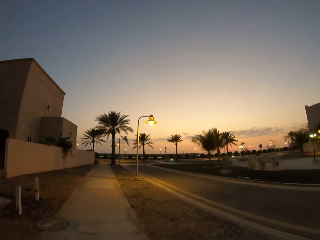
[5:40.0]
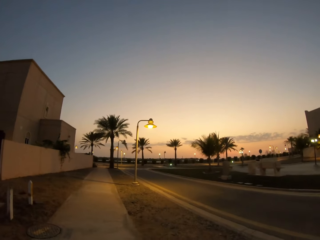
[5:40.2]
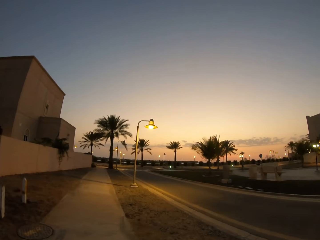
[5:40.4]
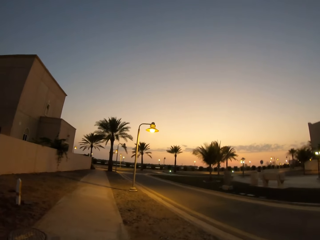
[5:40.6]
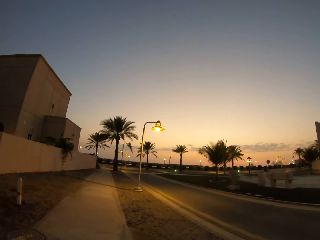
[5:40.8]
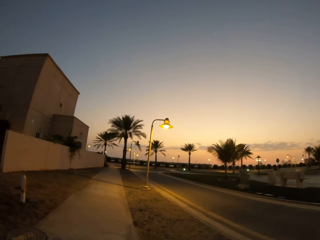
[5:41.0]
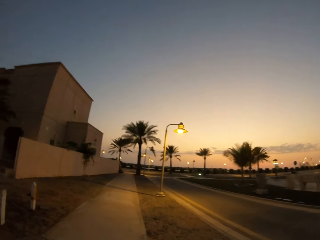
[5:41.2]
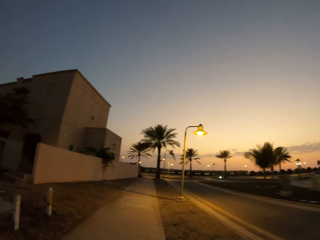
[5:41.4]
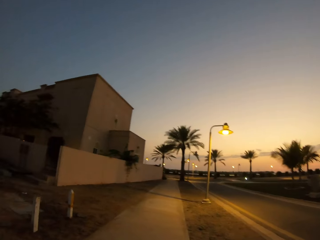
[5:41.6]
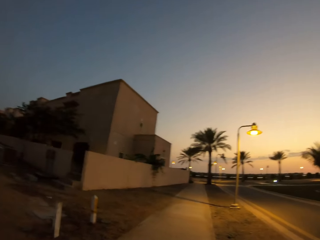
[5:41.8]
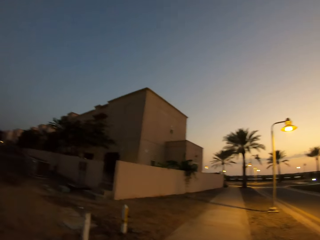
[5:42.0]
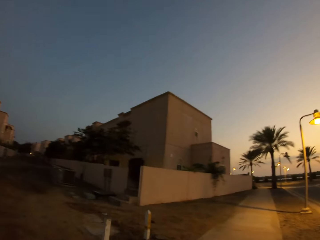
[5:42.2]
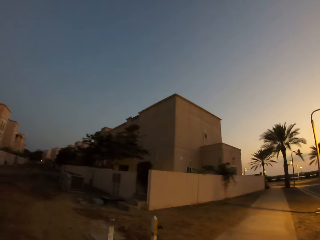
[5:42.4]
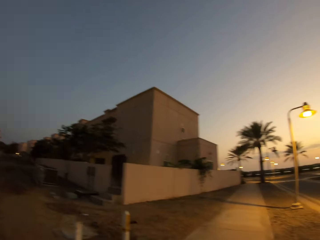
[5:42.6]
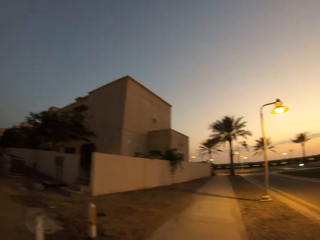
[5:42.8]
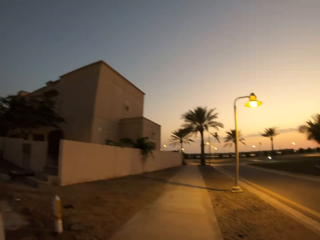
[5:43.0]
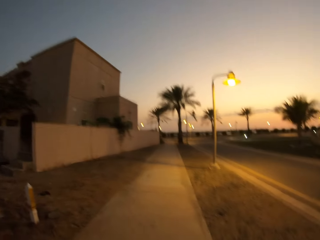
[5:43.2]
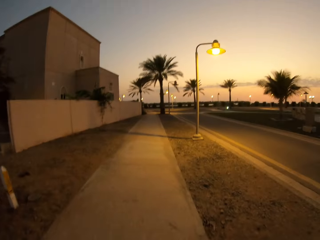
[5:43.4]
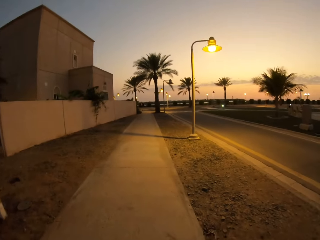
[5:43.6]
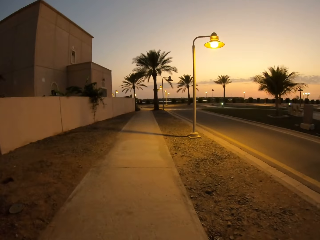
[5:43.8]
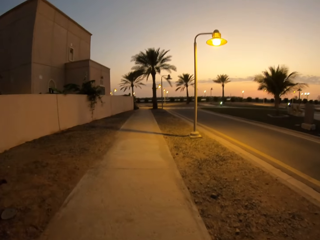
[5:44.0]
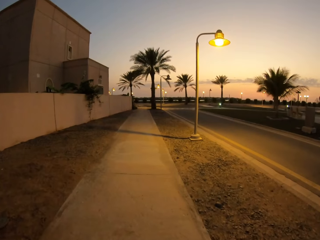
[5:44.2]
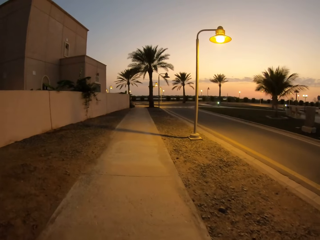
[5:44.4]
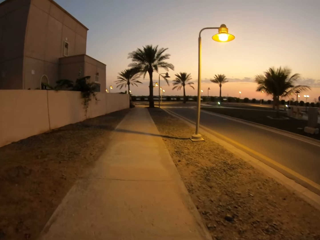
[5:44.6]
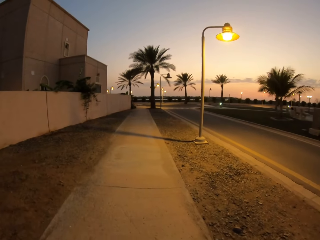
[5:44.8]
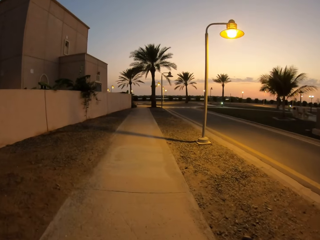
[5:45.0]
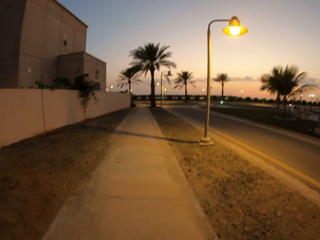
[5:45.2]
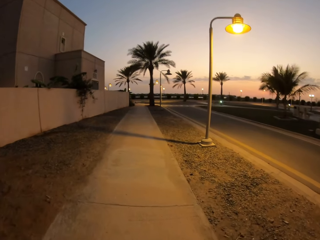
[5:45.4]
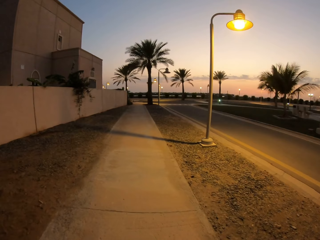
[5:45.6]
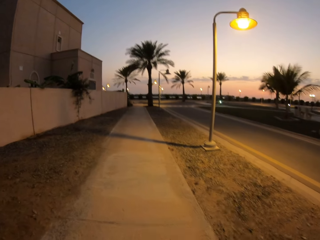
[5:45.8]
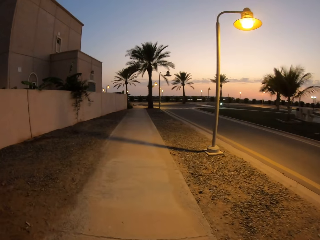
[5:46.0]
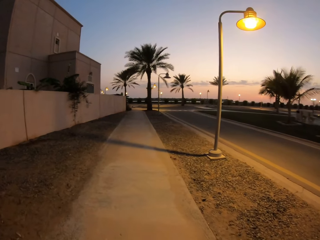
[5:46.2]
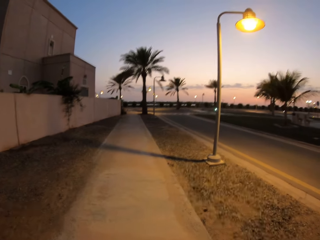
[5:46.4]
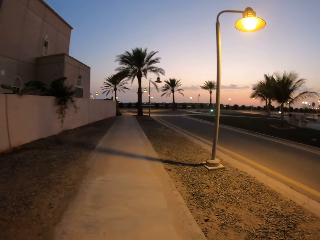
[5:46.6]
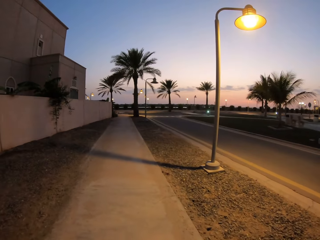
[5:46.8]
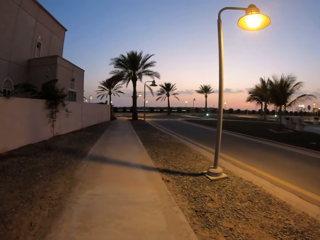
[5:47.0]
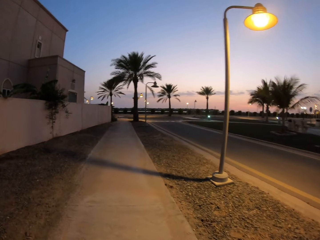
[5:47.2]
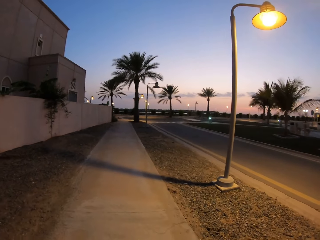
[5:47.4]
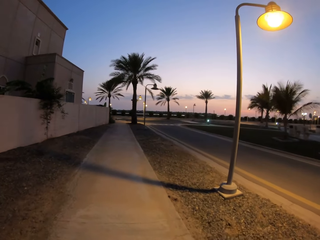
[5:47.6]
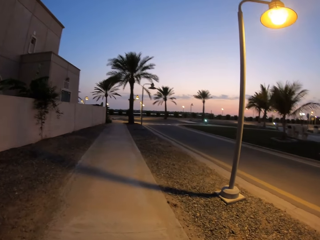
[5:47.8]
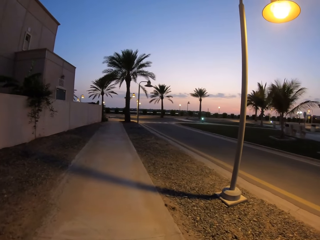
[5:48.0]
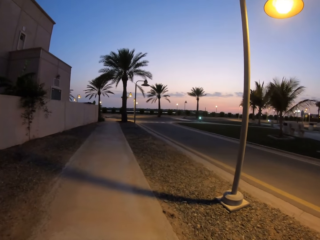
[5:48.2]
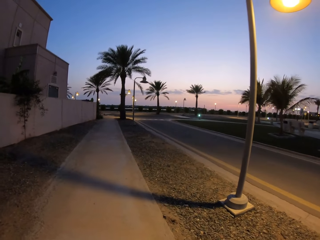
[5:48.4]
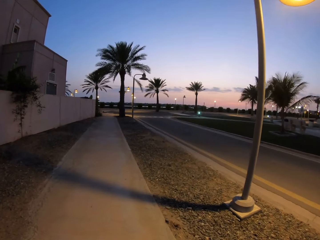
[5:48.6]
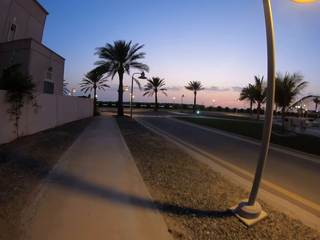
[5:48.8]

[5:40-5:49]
The camera wearer looks aside. They walk along the sidewalk.

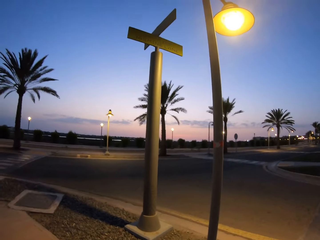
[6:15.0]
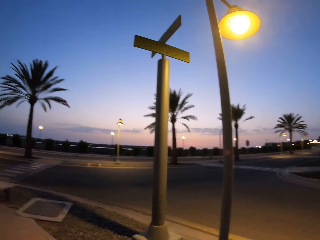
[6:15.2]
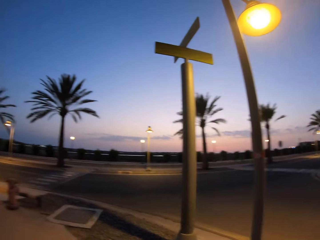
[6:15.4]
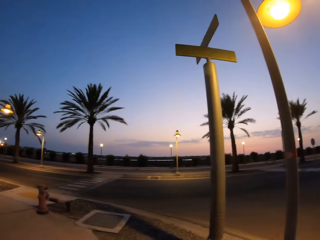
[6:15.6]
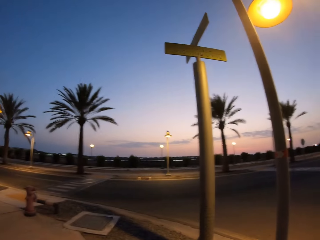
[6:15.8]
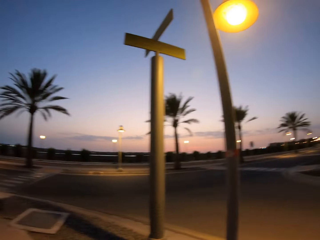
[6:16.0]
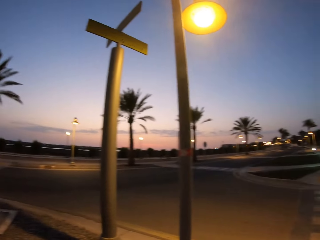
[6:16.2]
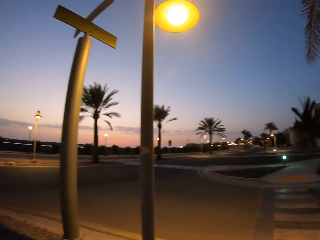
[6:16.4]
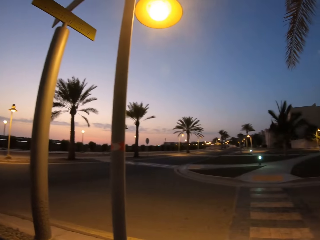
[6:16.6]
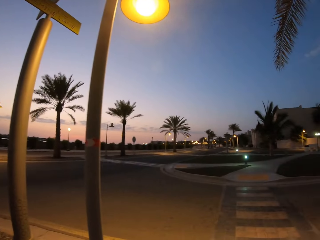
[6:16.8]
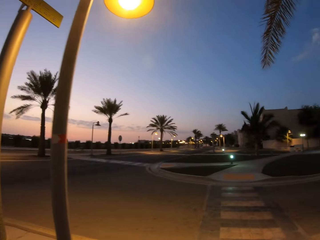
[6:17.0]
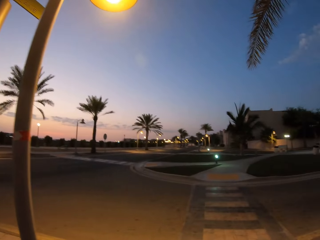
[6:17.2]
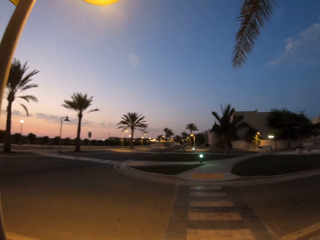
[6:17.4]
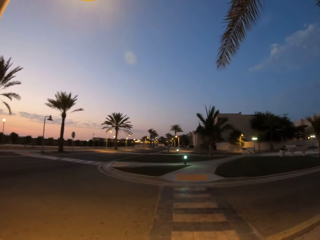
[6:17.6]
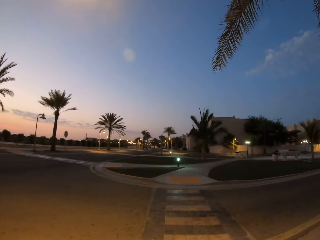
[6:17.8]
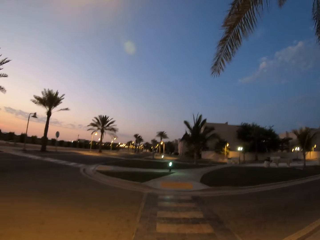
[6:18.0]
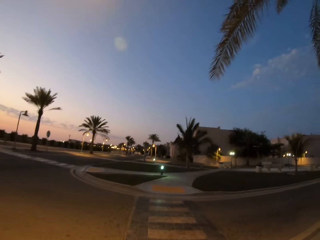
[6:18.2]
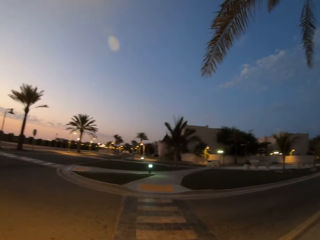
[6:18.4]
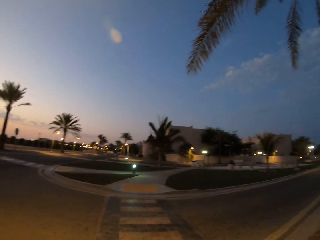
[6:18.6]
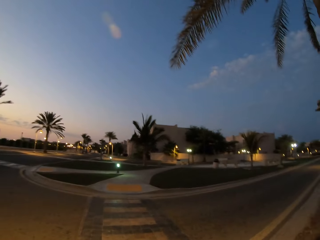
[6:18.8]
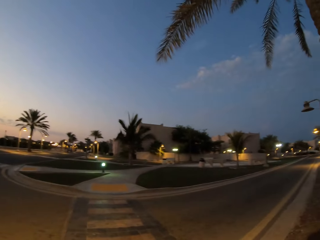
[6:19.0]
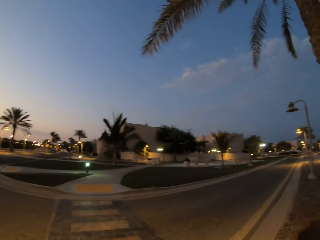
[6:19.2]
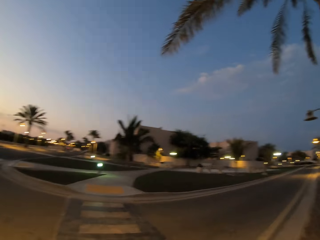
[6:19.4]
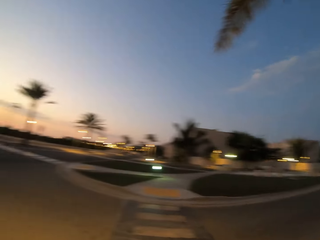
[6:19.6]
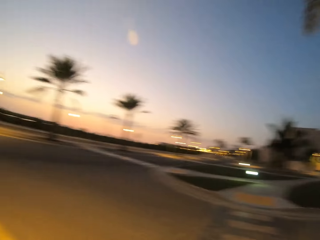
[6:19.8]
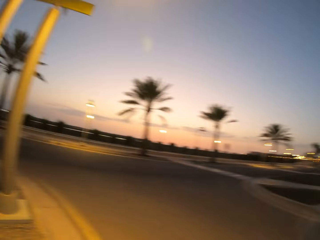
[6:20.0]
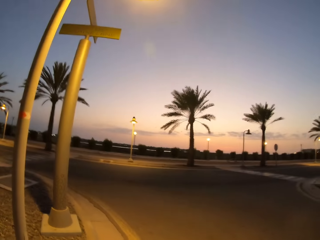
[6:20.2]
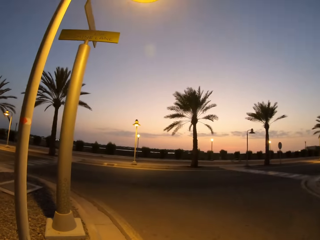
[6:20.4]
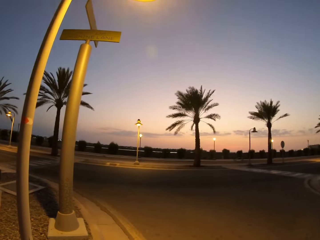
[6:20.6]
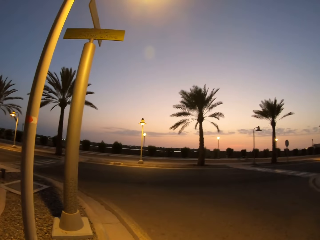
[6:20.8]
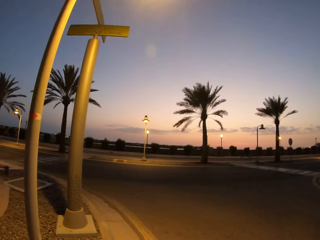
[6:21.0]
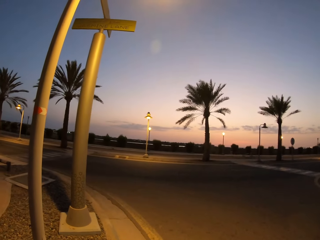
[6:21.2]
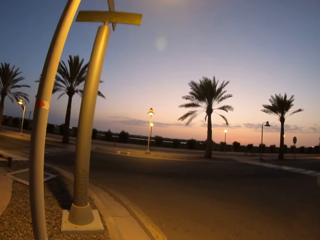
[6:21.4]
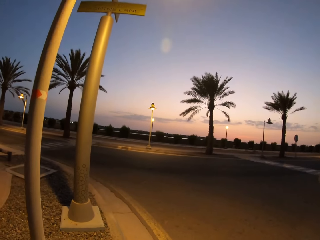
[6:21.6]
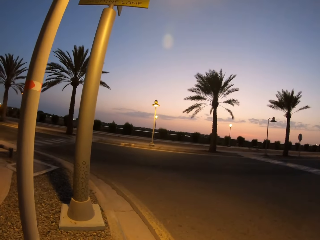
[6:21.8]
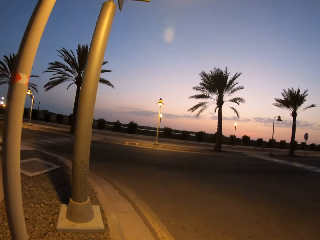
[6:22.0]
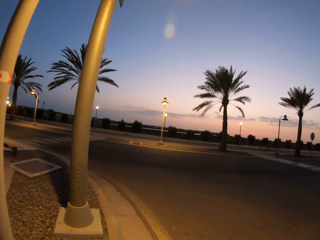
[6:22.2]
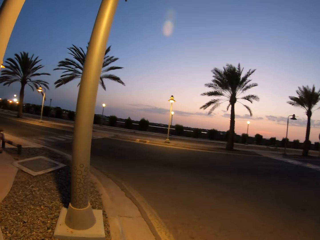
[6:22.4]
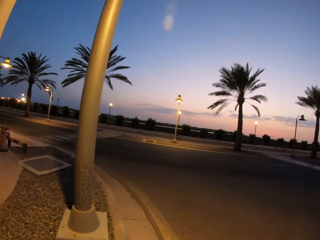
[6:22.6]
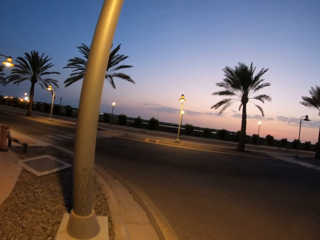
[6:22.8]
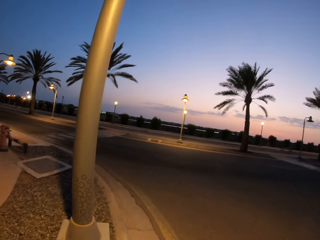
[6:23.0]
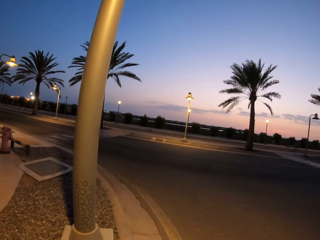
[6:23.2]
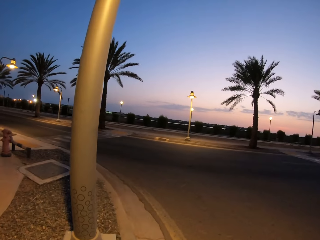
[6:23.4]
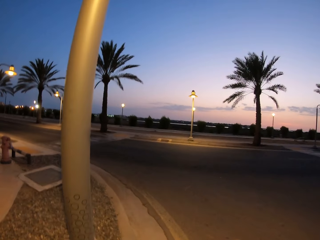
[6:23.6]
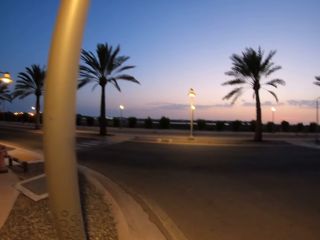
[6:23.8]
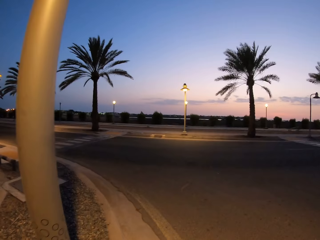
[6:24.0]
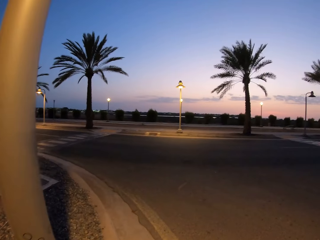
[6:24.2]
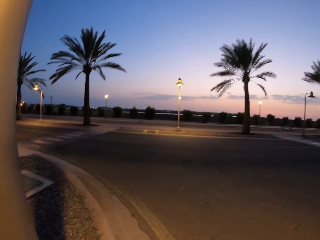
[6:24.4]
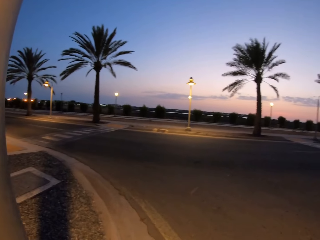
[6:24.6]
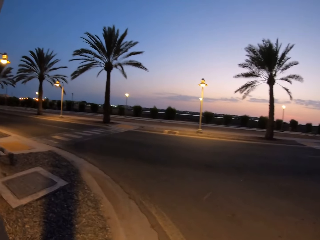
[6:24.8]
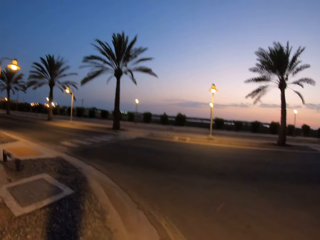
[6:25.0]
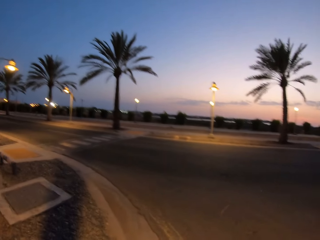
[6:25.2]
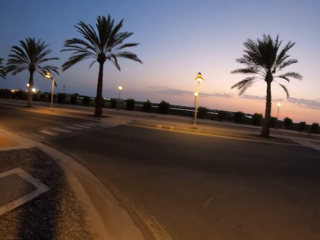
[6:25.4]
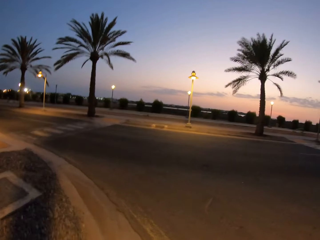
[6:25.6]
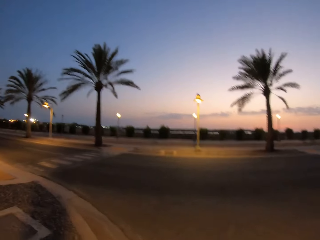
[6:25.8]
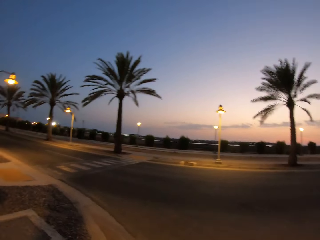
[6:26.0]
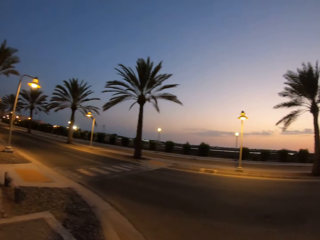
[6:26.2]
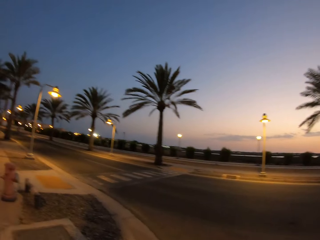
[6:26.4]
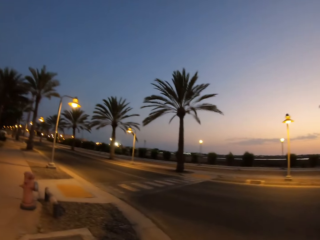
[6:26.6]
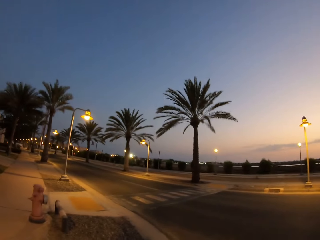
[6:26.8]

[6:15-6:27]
The camera wearer walks to the road. They look to the right, look to the left, and walk on the pavement.
